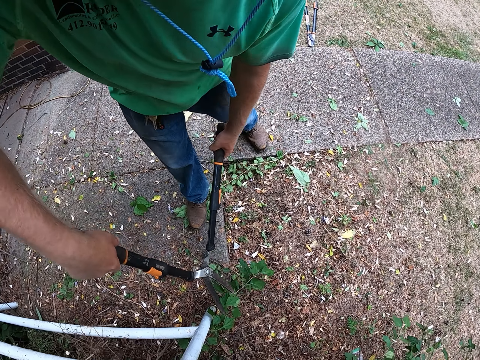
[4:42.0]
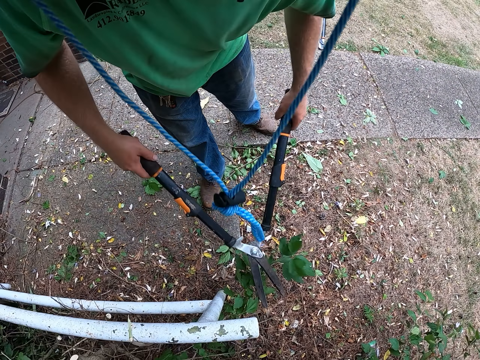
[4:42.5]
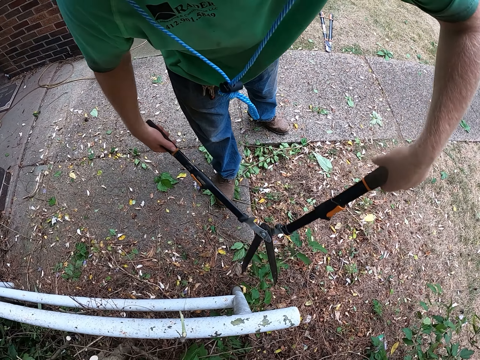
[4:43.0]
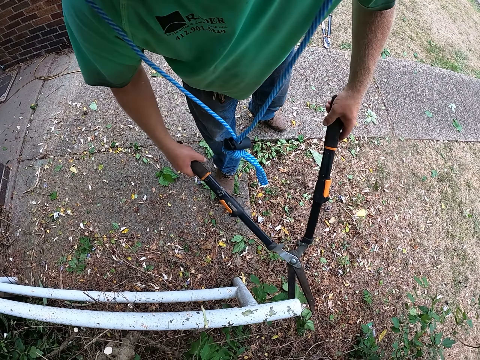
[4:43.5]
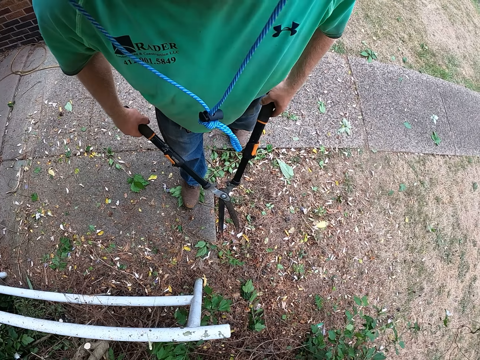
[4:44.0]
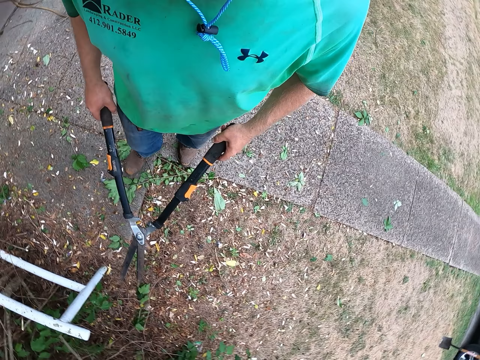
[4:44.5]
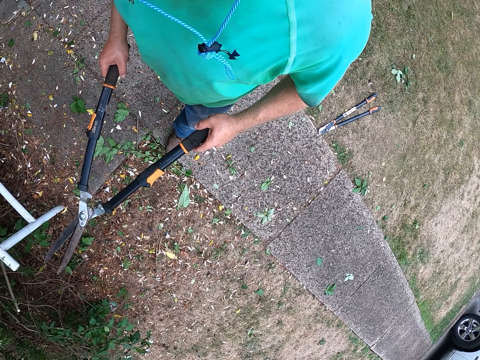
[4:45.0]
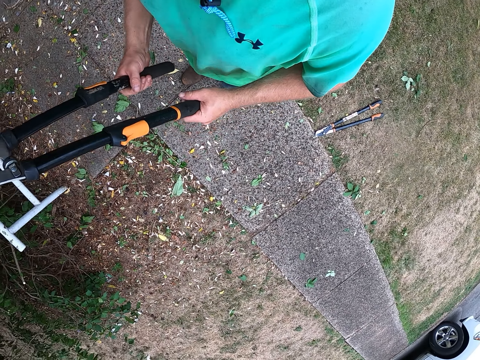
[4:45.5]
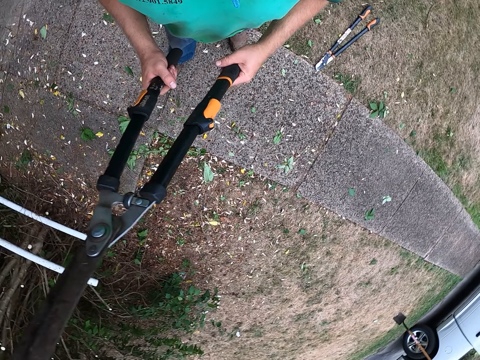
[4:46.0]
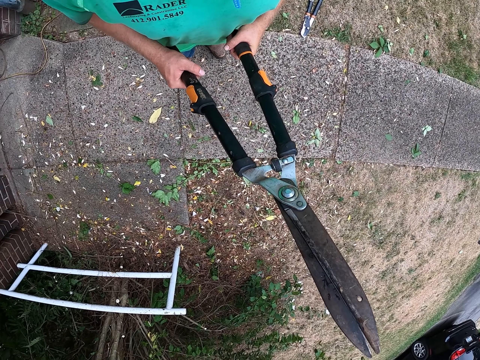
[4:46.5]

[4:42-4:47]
The camera wearer cuts a weed on the ground with the shear in his hands.

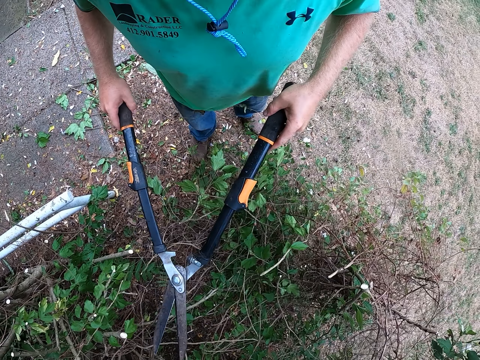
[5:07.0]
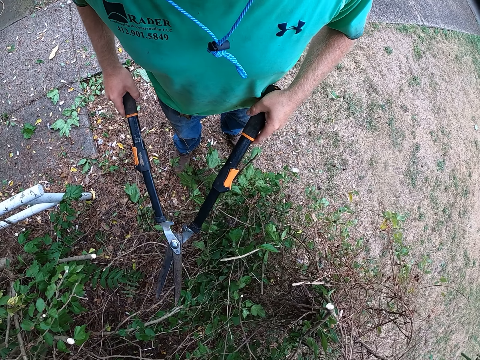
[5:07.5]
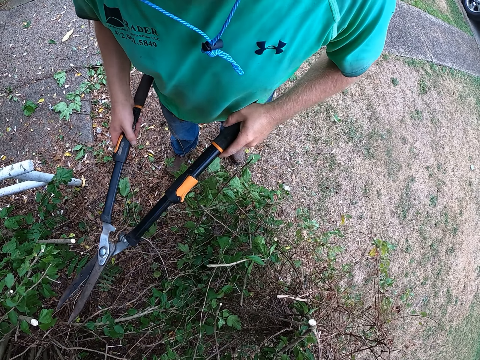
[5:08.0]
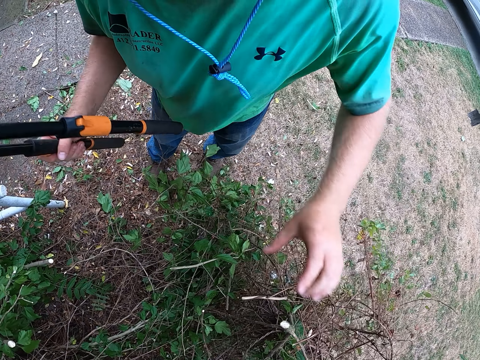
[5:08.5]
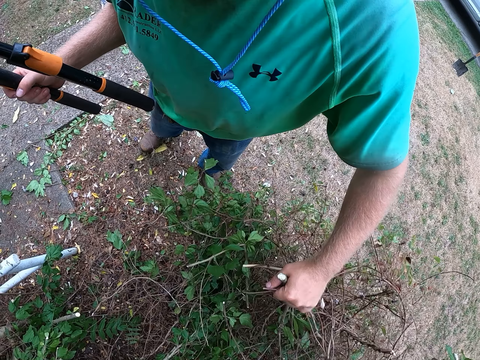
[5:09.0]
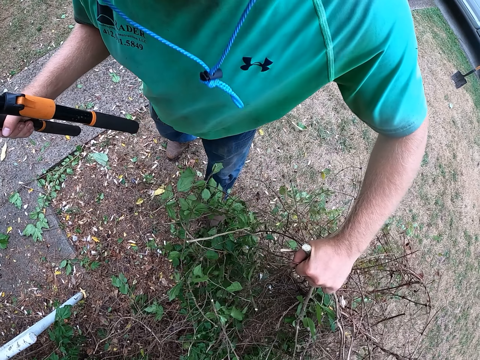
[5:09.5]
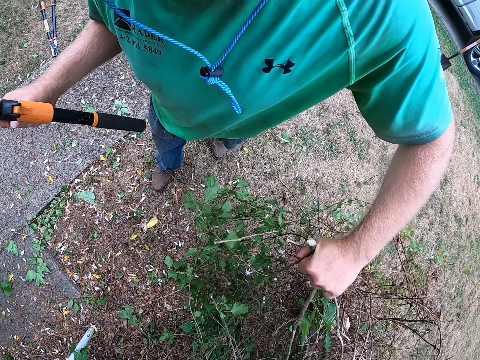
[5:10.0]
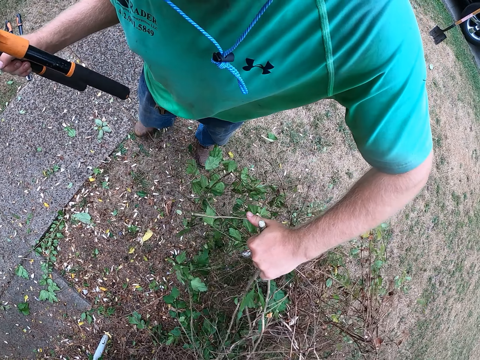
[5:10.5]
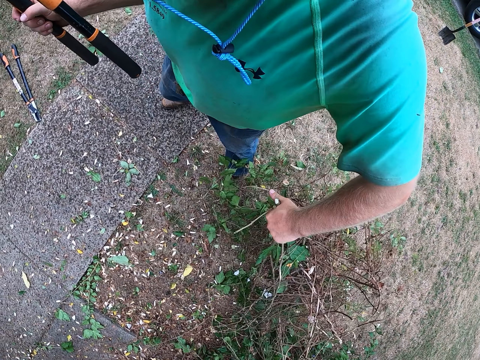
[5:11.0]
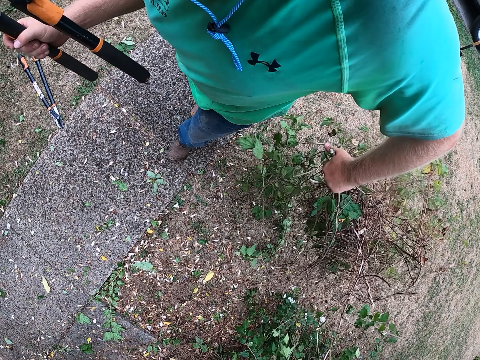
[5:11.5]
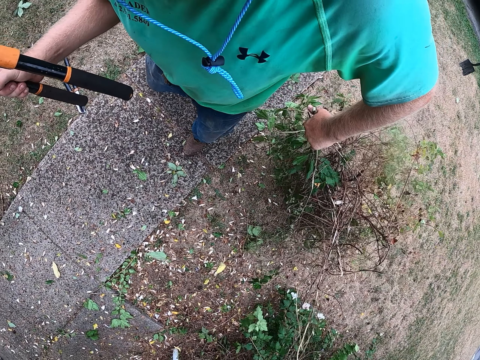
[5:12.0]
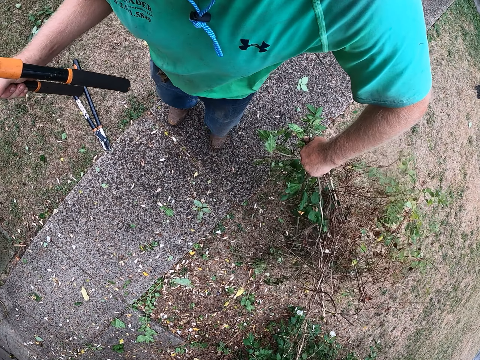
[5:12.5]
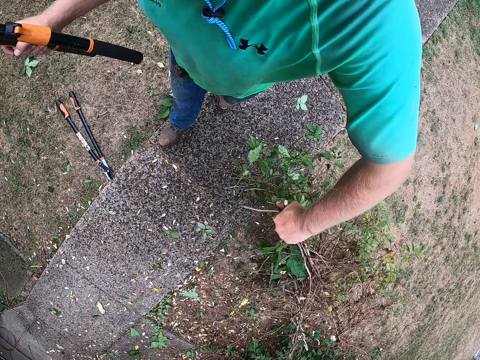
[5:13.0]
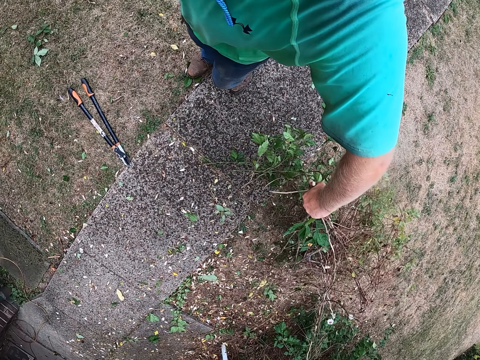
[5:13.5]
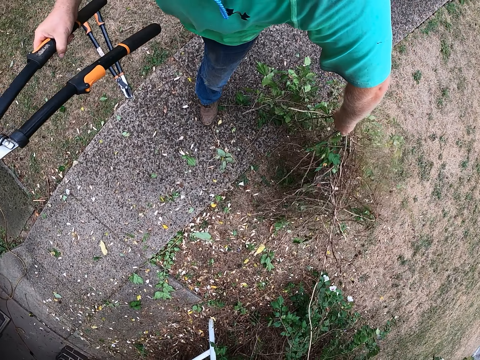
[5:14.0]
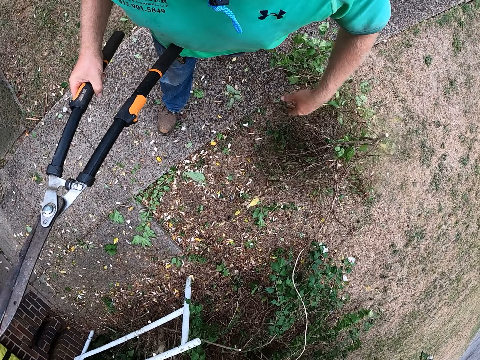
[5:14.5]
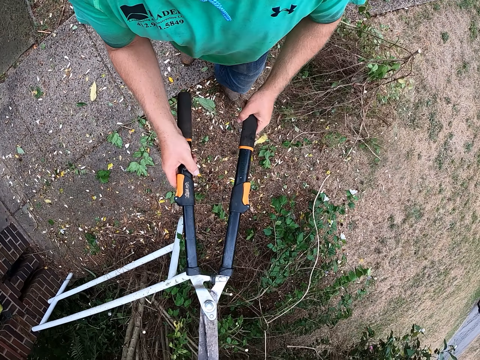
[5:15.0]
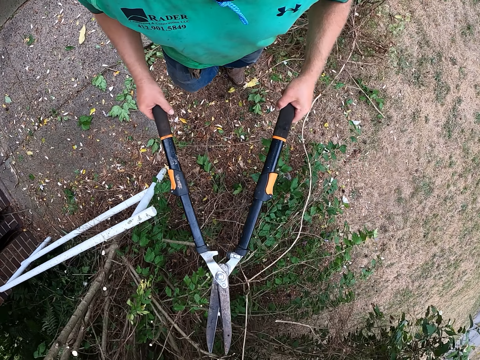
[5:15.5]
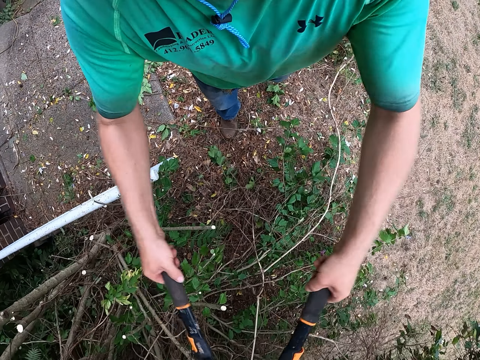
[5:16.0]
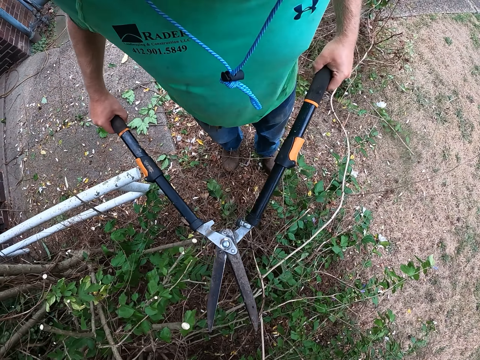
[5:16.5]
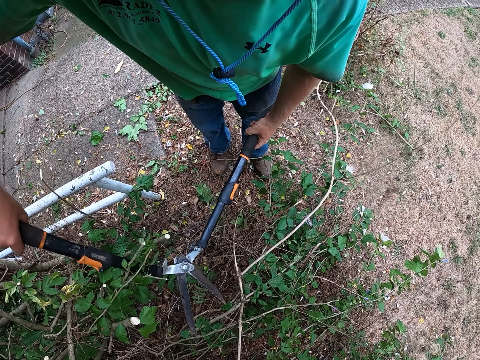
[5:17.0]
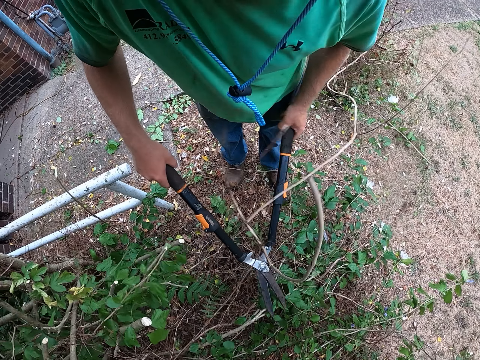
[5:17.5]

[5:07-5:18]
The camera wearer holds the shear with his right hand. He pulls a twig from the plant on the ground with his left hand. He holds the shear with both hands. He trims the plant with the shear in both hands.

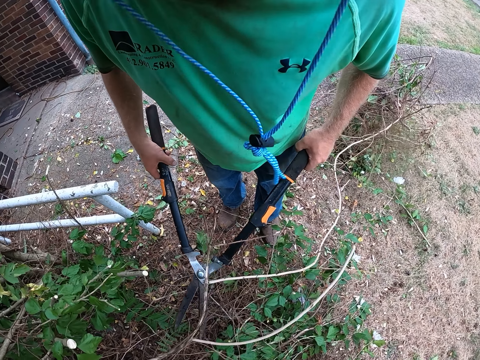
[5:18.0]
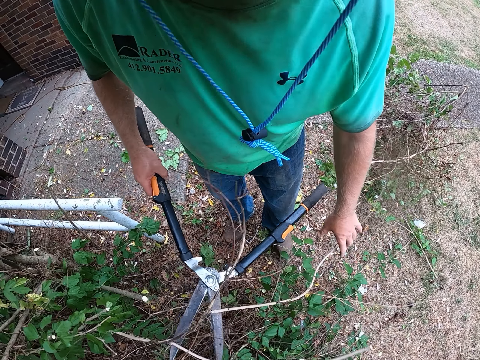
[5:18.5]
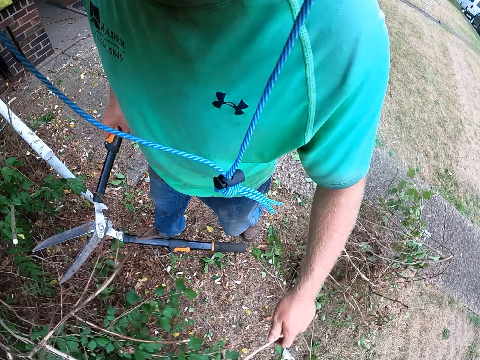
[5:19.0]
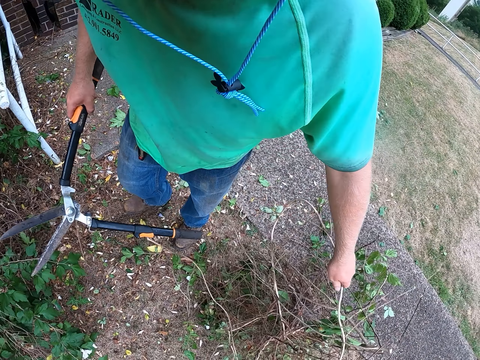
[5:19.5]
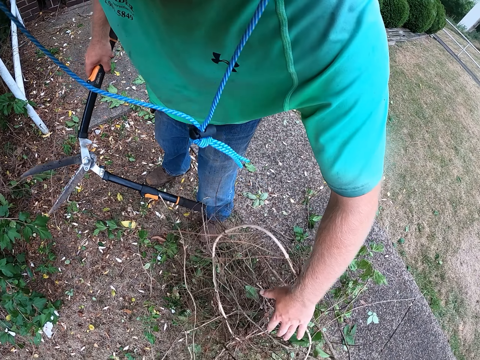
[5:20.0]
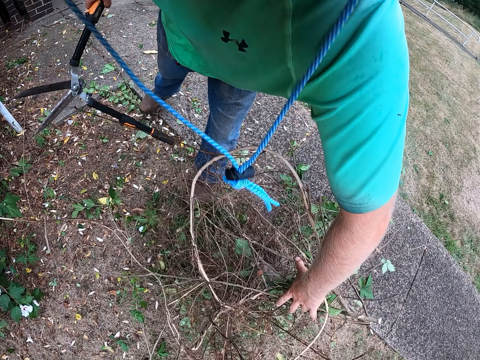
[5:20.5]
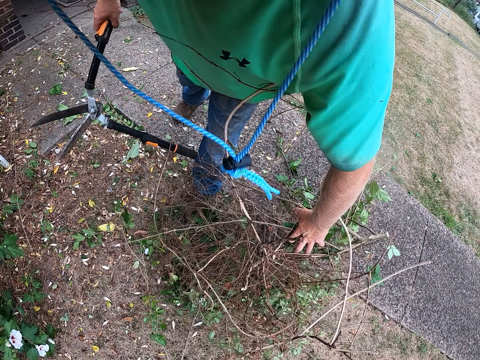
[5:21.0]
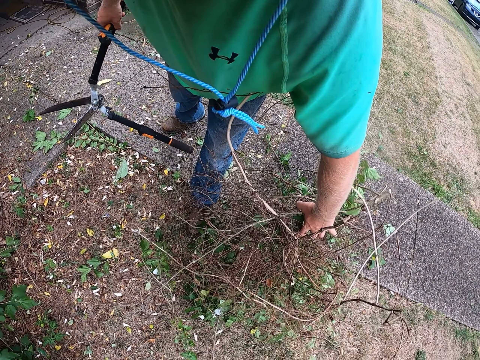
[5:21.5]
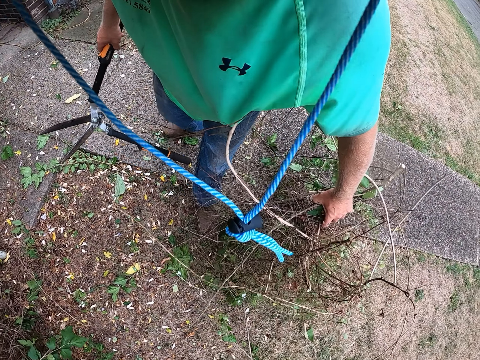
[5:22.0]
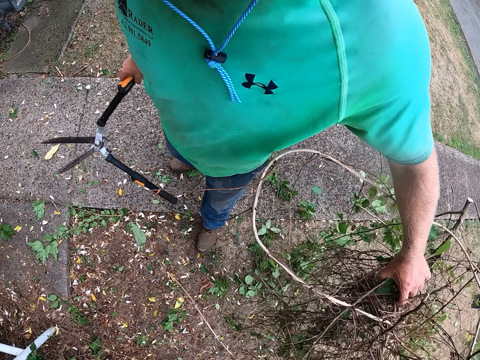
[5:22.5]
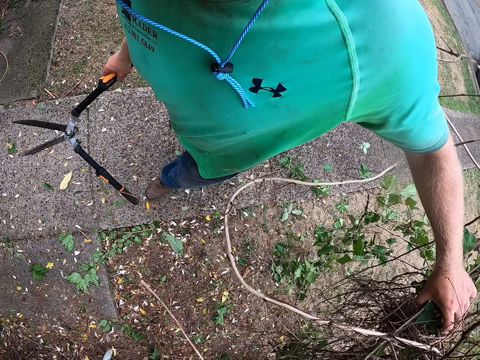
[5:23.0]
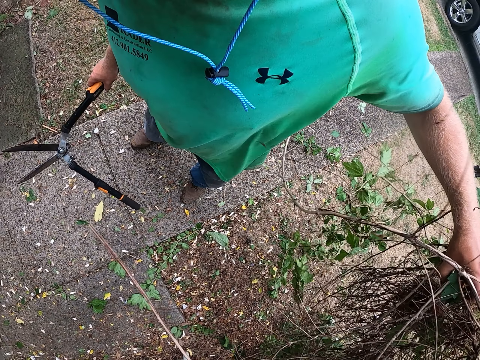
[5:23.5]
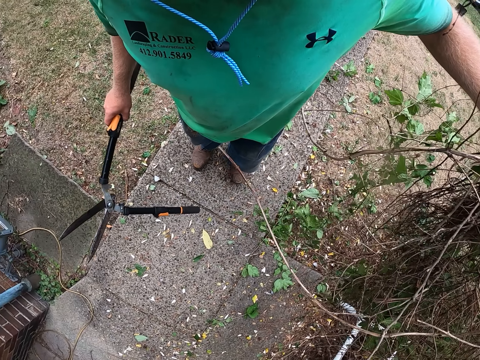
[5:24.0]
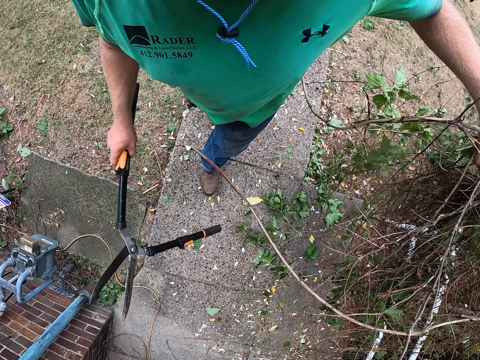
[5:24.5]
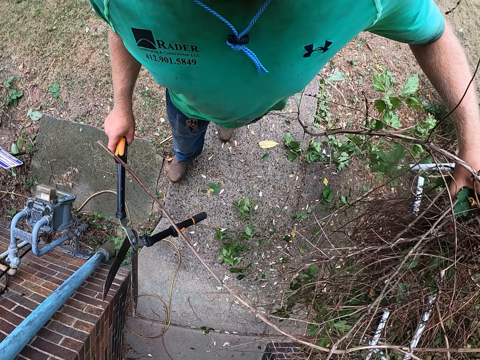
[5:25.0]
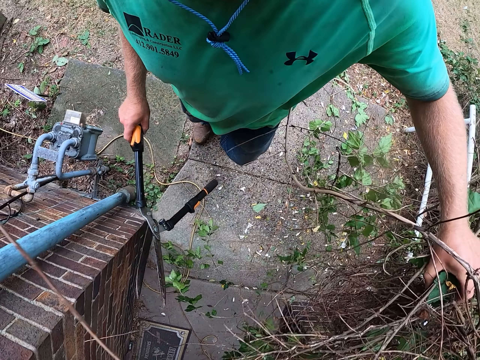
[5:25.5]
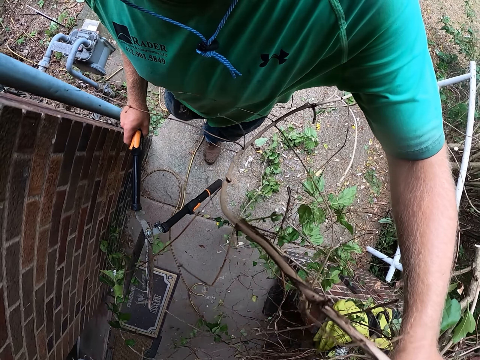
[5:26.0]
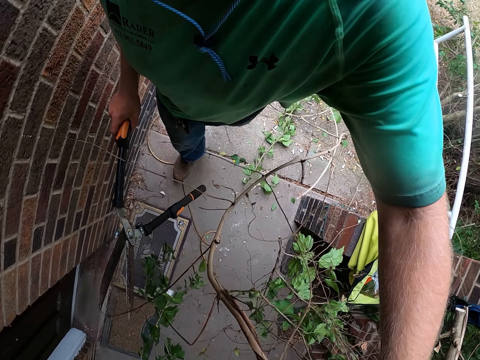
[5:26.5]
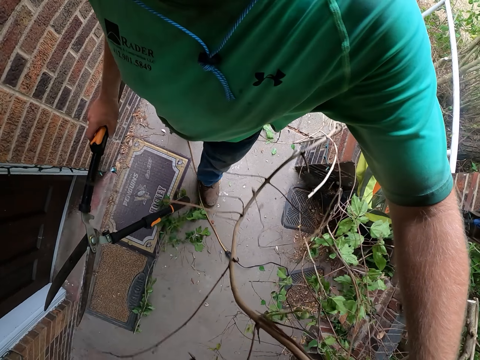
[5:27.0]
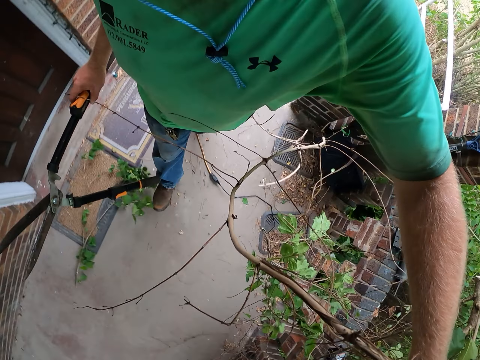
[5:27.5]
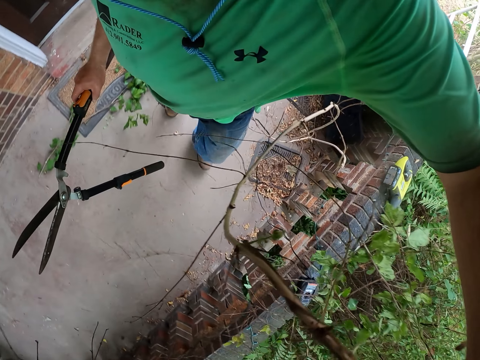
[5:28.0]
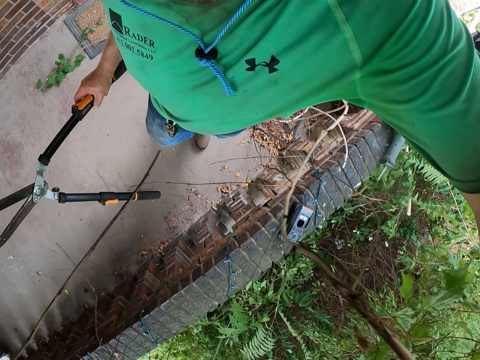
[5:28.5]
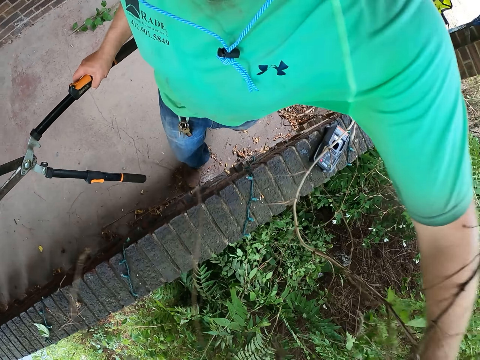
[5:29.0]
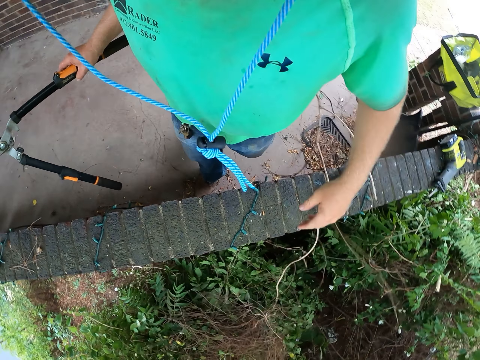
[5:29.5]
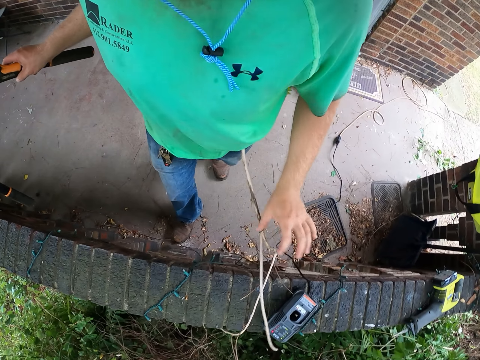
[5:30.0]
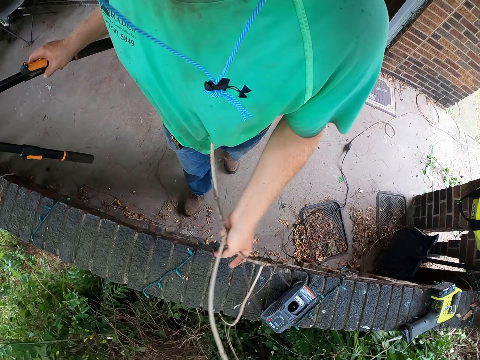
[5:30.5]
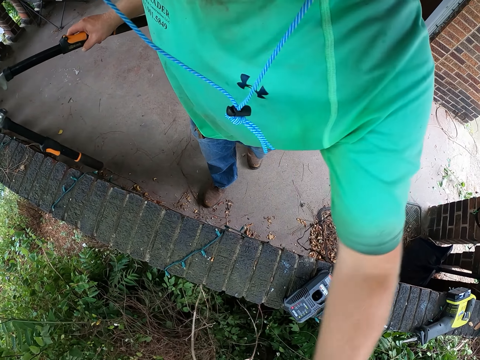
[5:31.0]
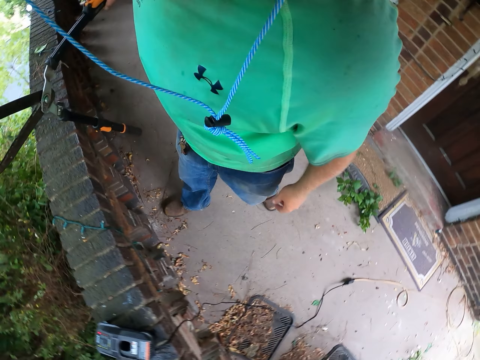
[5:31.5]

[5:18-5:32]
The camera wearer holds the shear with his right hand. He pulls a twig from the plant on the ground with his left hand. He drops branches. He moves the twigs from the ground to a bush with his left hand. He picks tree branches. He walks around the compound. He drops the twigs in the bush with his left hand. He picks a branch and throws the branch.
